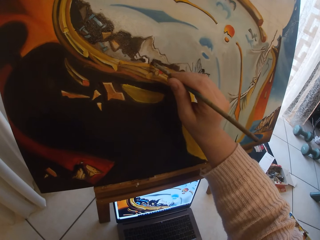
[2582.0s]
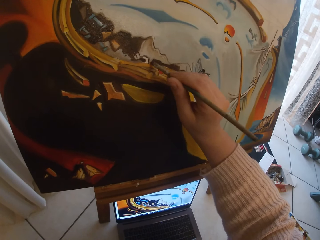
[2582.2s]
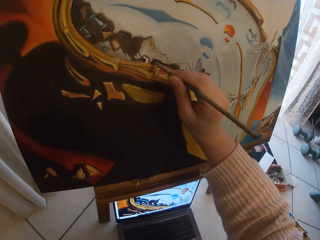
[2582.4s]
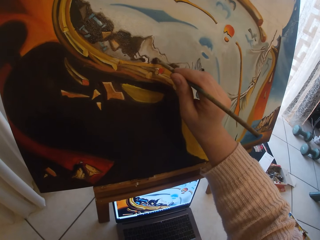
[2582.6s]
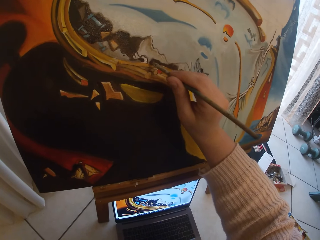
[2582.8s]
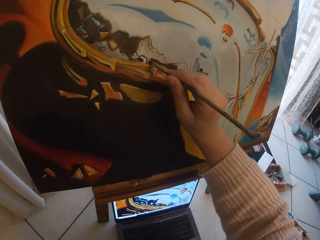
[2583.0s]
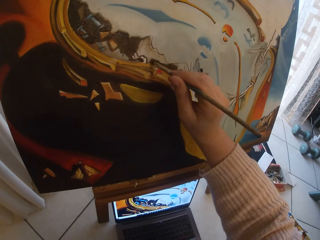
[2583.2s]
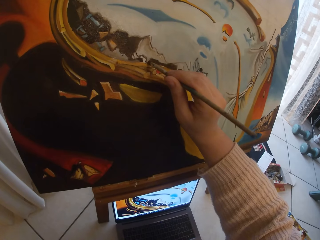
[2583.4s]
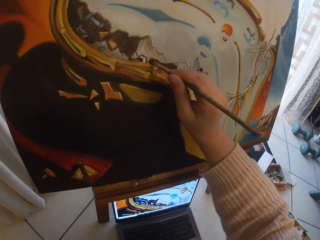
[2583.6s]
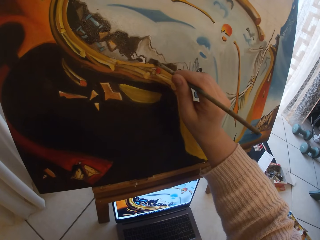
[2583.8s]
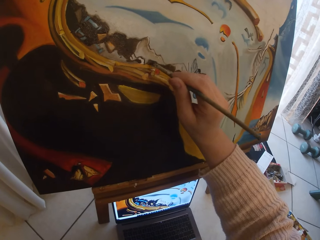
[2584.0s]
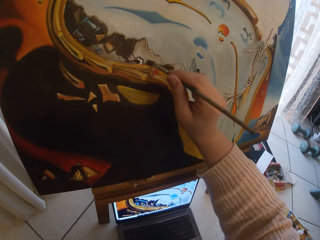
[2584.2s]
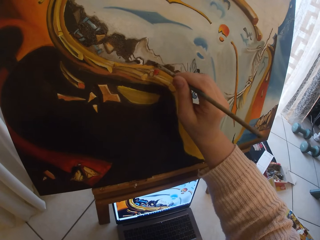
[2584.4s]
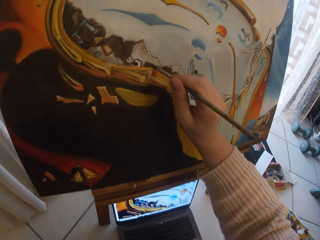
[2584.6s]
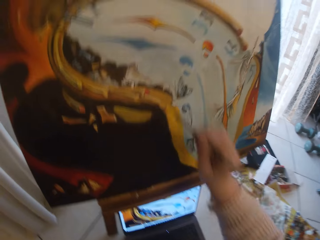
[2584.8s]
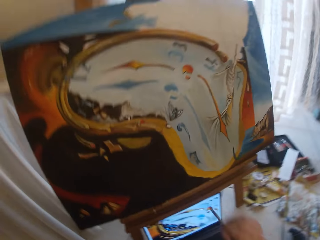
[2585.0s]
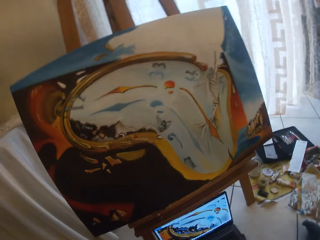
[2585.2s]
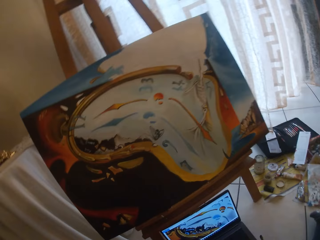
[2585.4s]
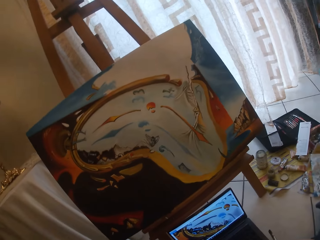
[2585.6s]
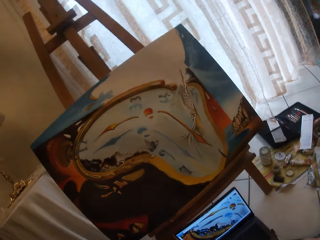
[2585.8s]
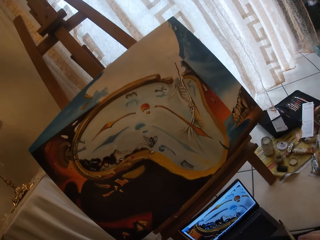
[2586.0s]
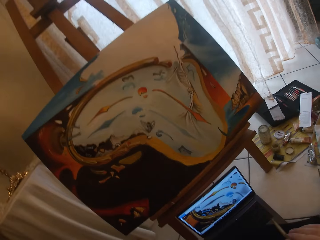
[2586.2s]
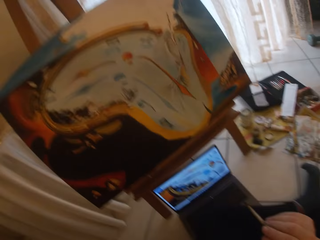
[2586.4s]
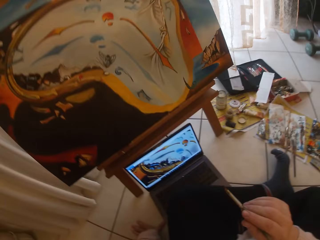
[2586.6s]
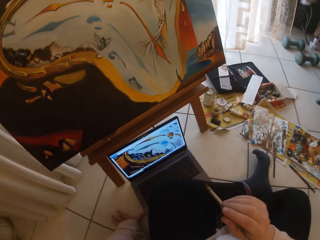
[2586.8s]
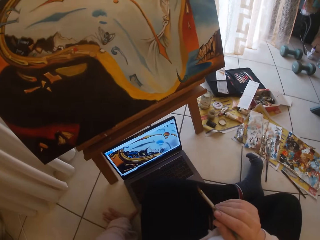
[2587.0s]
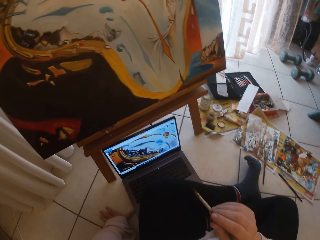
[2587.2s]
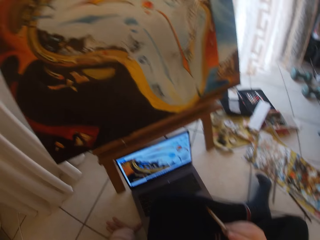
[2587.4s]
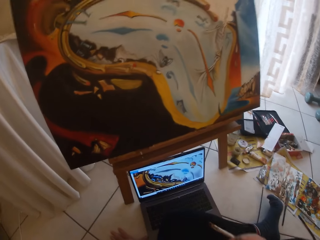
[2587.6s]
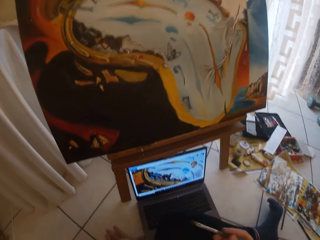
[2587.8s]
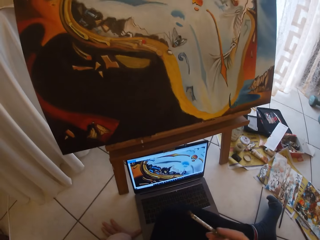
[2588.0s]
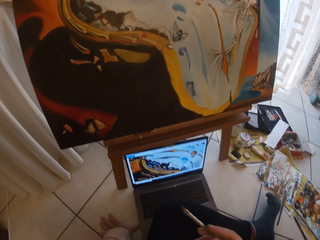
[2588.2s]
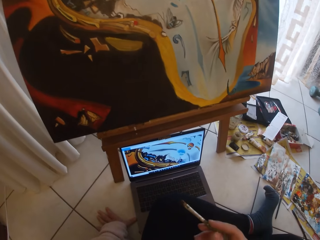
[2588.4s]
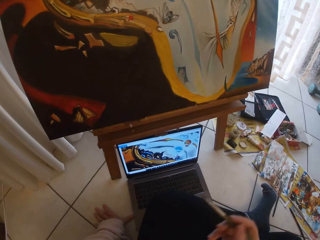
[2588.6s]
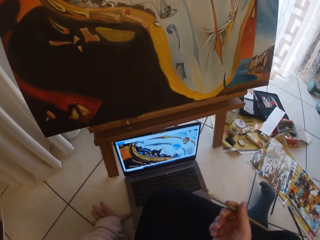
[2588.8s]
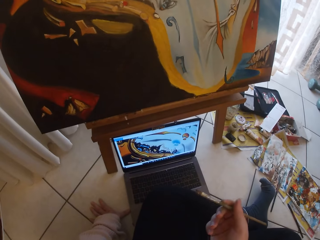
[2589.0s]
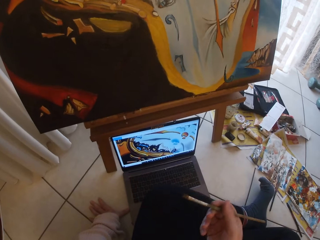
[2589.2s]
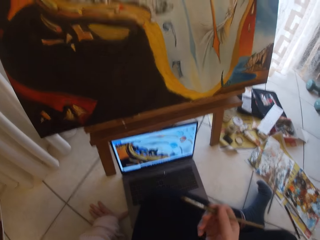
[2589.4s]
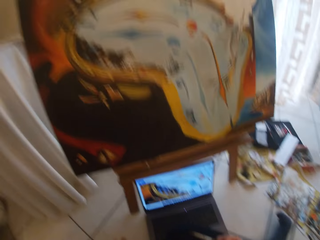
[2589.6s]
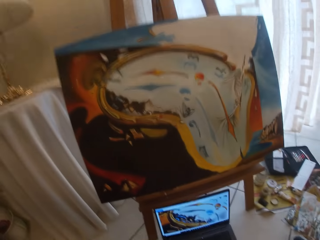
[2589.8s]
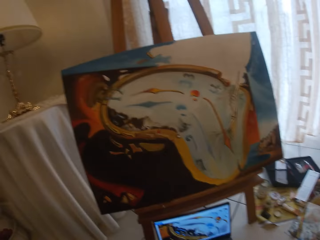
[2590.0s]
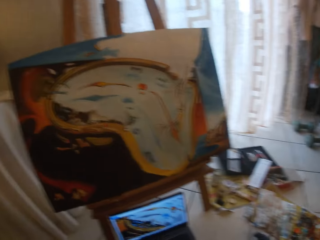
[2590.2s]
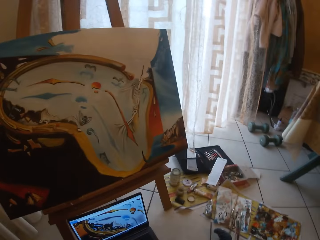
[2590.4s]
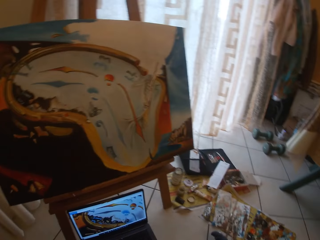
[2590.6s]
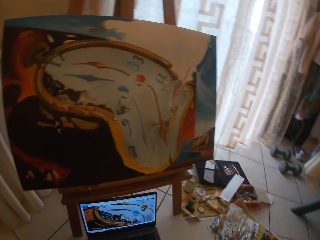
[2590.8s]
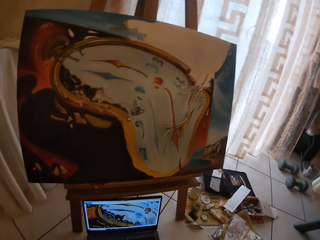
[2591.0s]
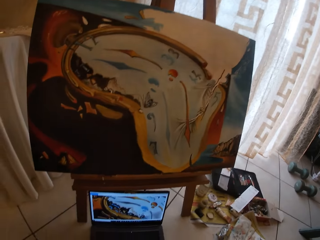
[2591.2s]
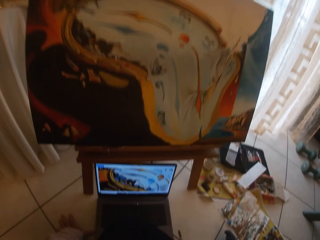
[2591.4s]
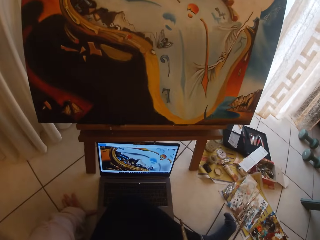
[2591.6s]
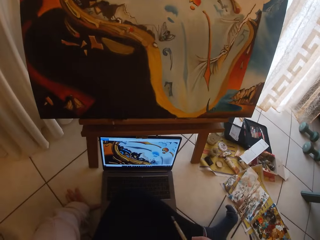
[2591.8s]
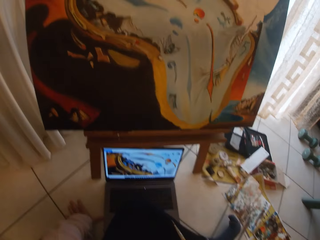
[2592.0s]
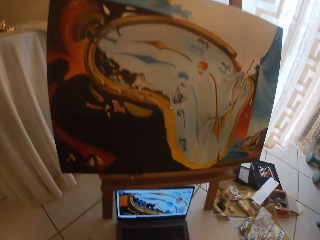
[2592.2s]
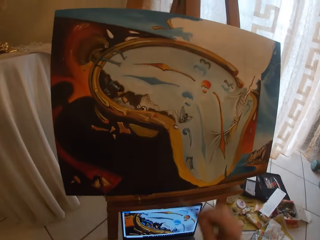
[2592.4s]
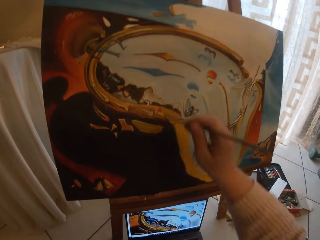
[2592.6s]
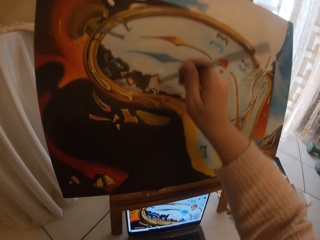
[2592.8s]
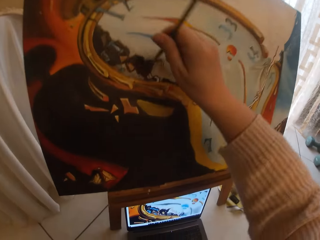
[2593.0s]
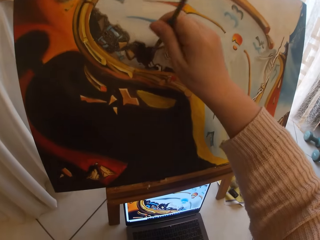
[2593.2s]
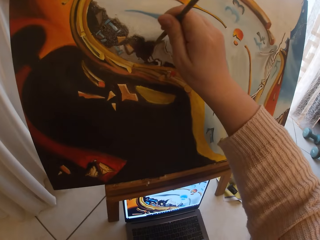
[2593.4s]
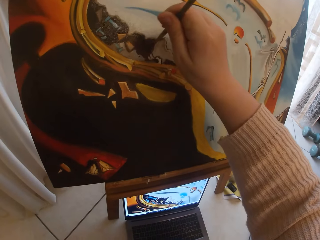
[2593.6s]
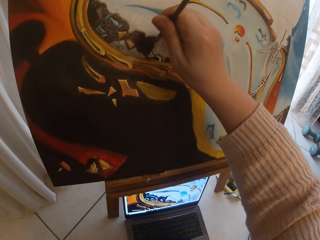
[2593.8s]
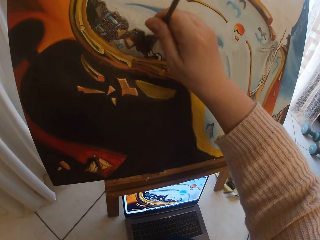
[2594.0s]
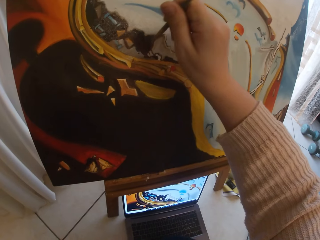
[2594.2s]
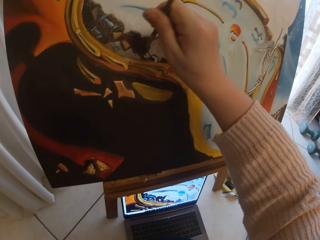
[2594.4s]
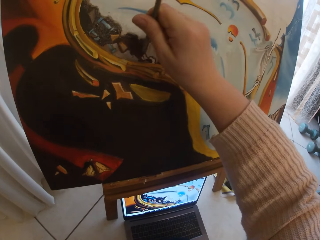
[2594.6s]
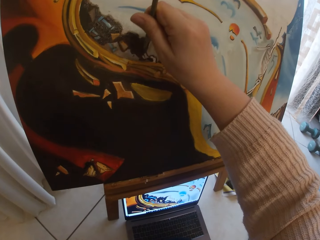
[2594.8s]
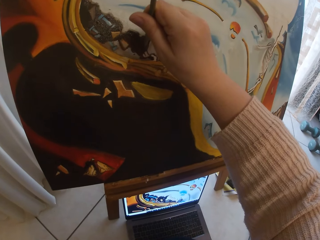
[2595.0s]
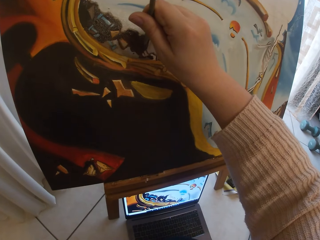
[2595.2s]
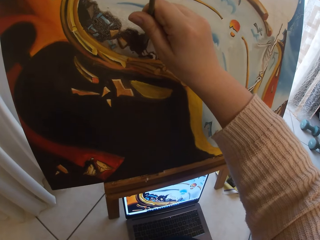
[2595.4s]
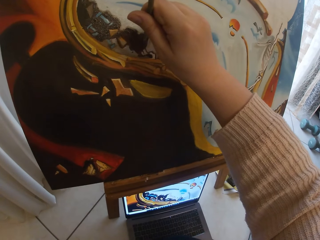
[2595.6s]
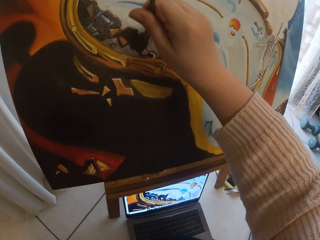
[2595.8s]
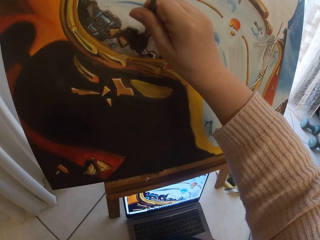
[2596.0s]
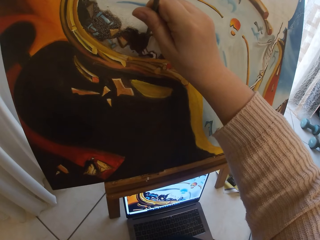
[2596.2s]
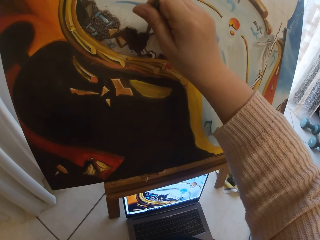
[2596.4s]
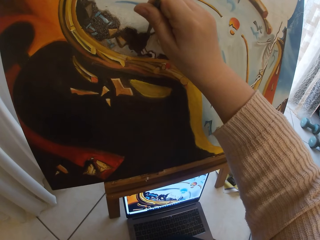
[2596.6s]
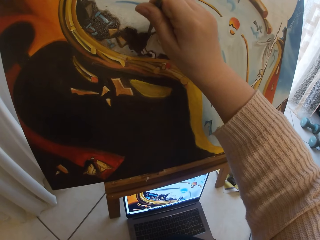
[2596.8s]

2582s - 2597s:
The camera wearer pauses painting the board. She takes her hand off the canvas board. She resumes painting the canvas board.

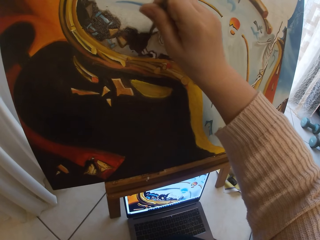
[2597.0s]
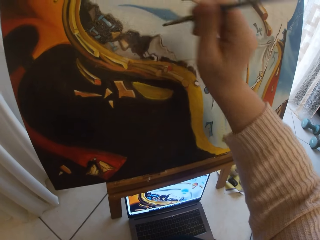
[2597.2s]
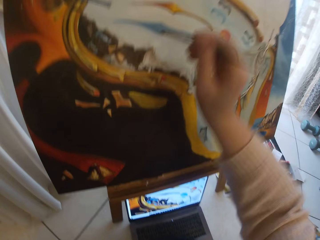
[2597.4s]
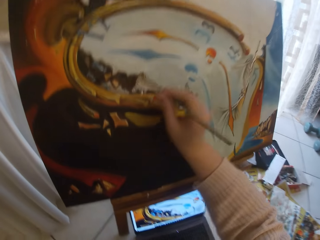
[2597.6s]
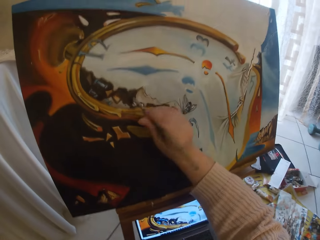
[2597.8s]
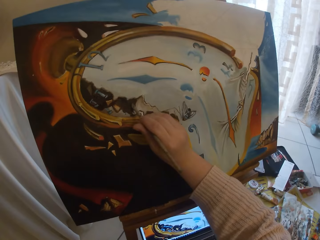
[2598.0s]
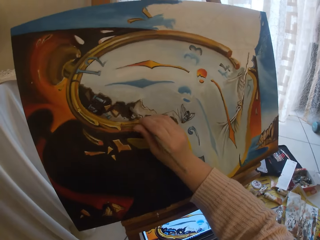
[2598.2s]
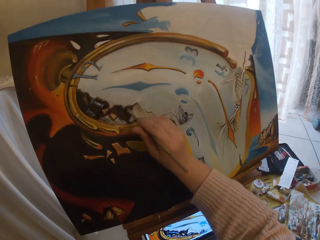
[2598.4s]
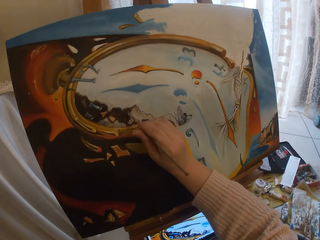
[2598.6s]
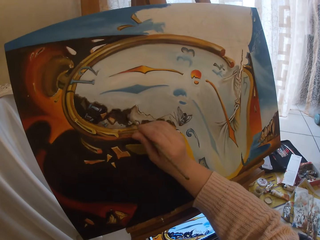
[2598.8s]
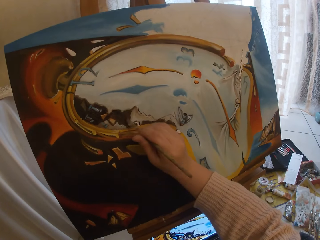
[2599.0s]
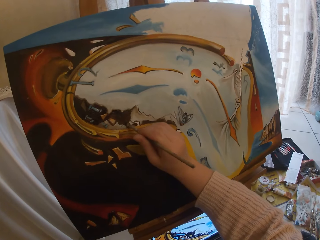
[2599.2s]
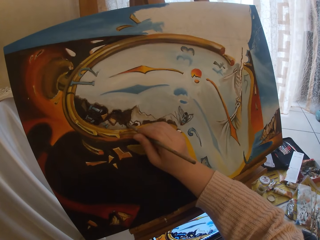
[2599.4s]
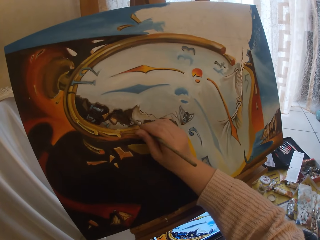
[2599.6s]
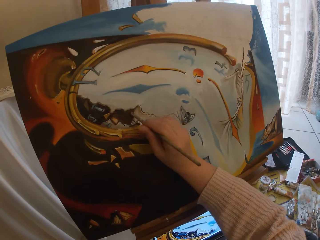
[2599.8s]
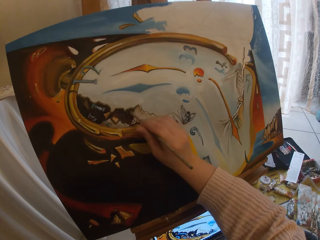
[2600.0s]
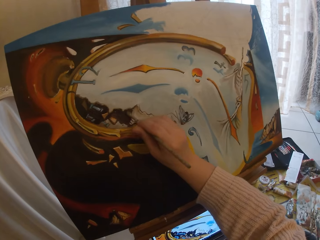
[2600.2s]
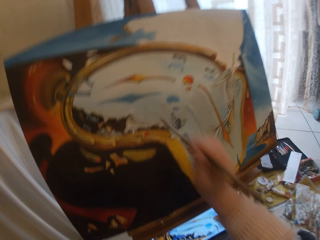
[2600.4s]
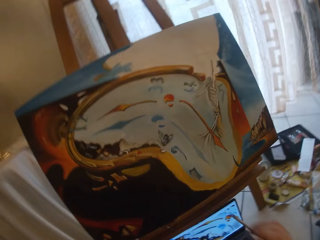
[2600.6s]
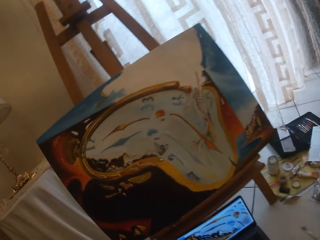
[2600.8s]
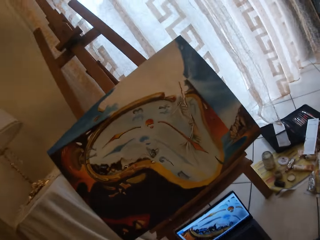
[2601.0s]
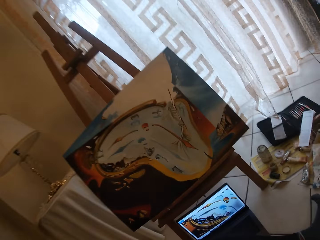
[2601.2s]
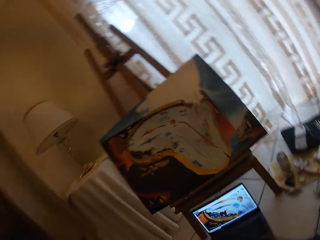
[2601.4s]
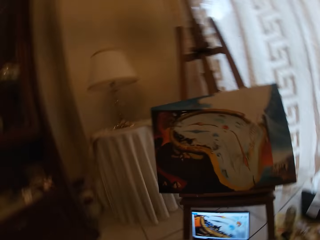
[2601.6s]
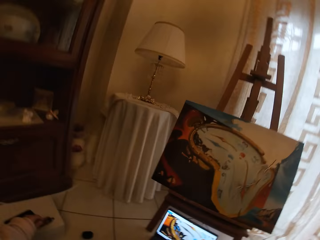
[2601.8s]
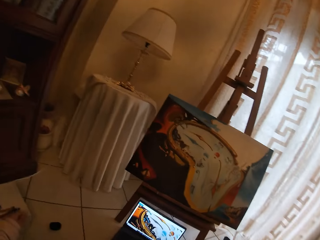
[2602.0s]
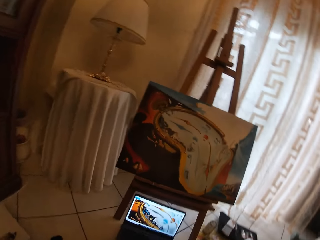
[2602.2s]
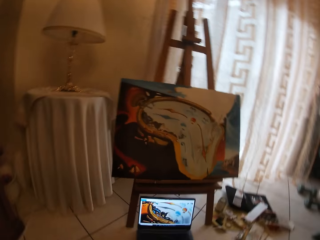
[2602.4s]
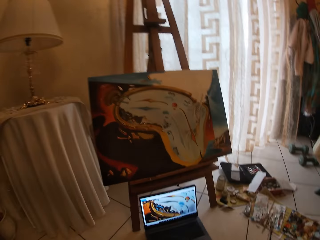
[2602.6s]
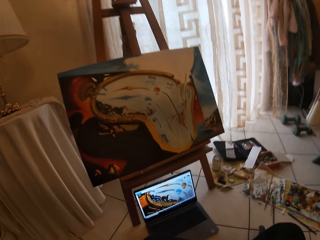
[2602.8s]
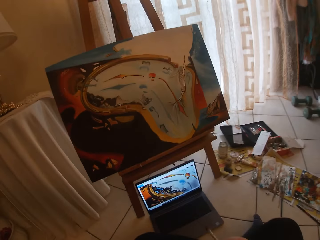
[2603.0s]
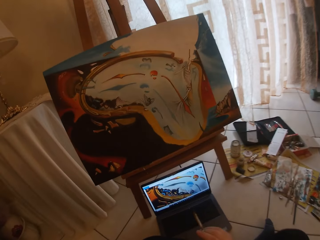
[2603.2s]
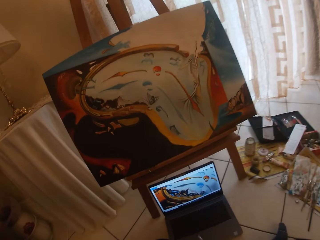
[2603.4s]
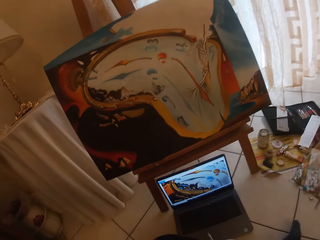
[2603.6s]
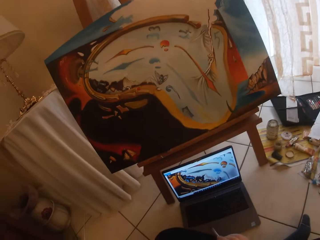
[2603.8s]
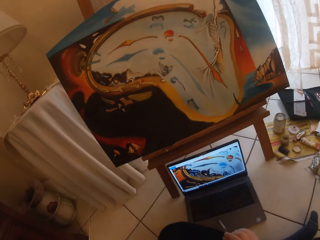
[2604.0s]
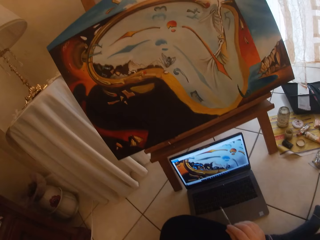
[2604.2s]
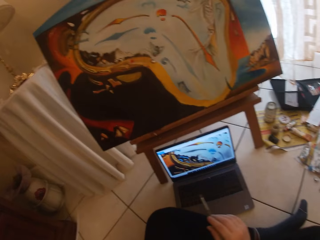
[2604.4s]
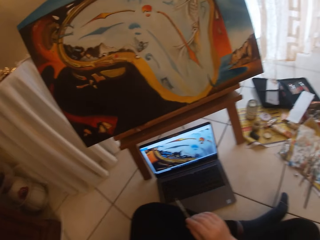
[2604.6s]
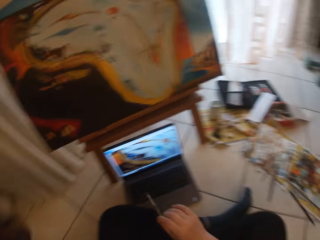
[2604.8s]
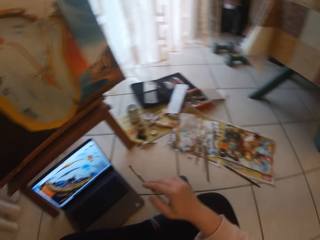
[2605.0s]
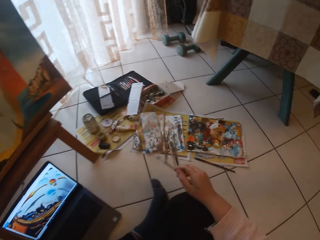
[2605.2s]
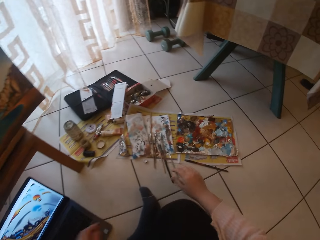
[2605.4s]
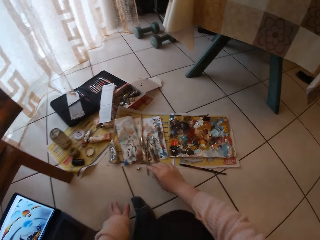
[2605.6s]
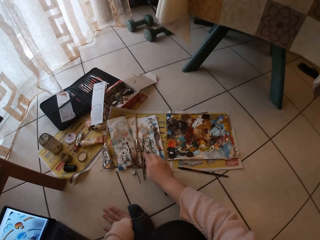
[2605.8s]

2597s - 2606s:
The camera wearer pauses painting the board. She takes her hand off the canvas board. She drops the paintbrush on the paper on the floor.
